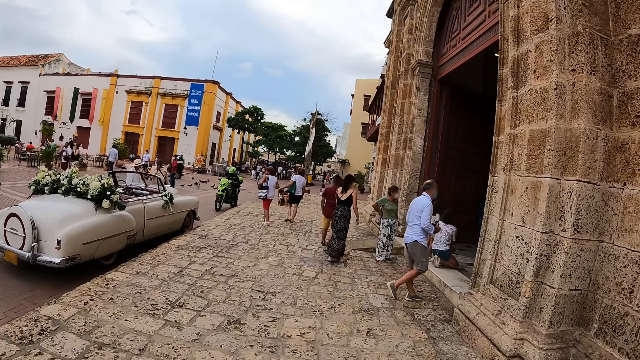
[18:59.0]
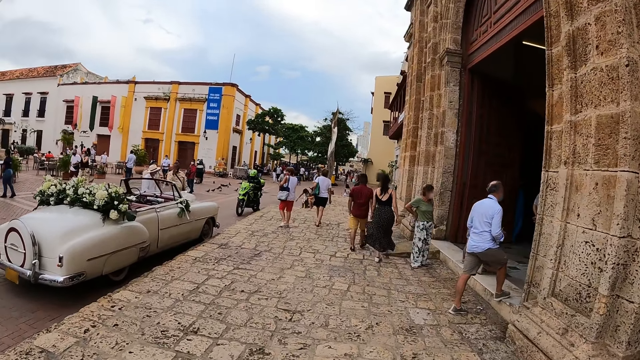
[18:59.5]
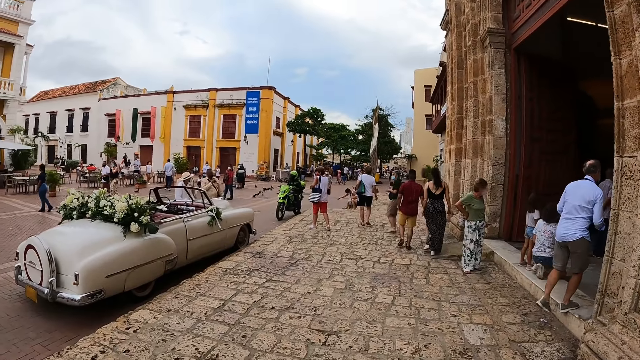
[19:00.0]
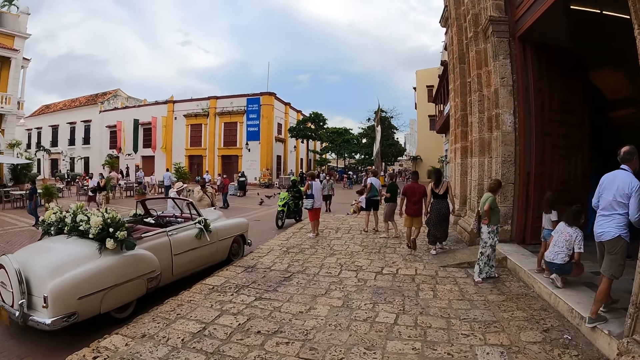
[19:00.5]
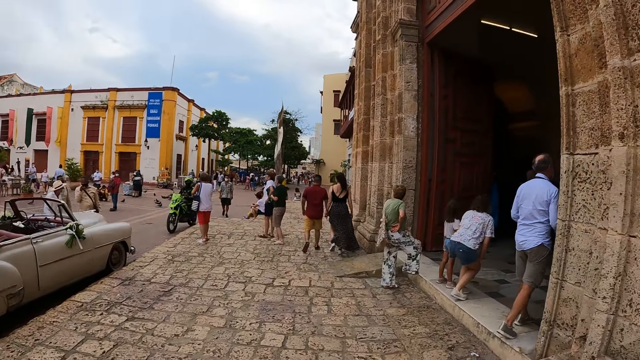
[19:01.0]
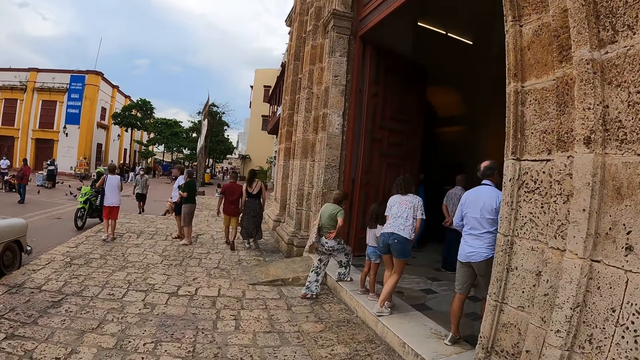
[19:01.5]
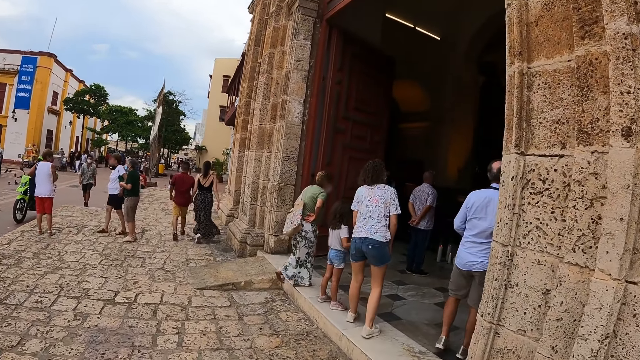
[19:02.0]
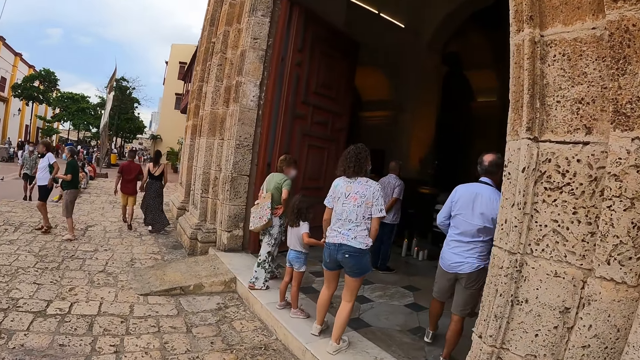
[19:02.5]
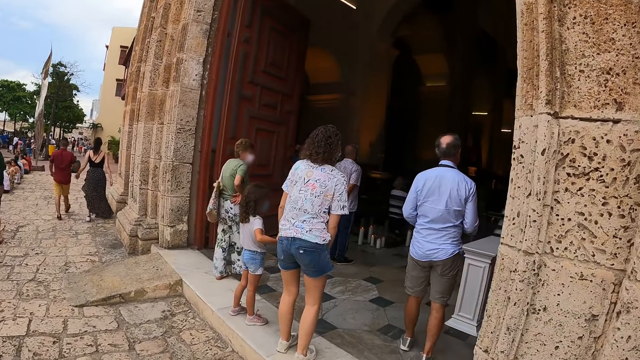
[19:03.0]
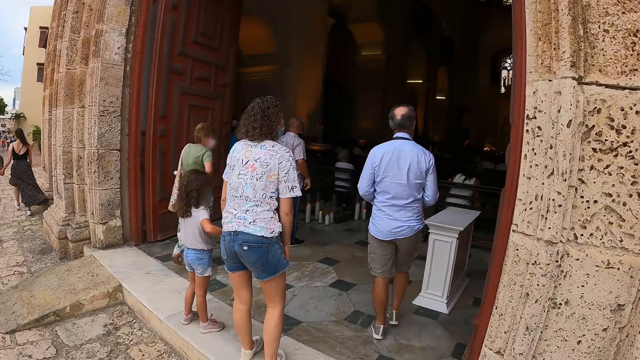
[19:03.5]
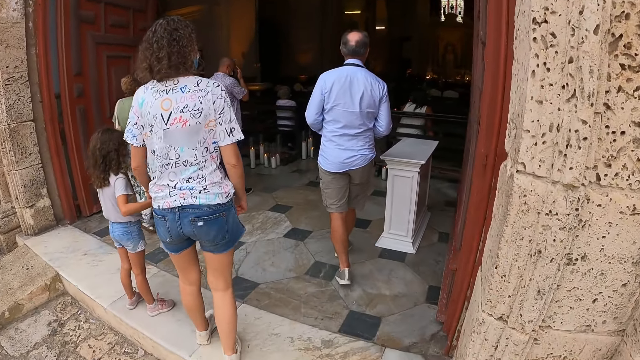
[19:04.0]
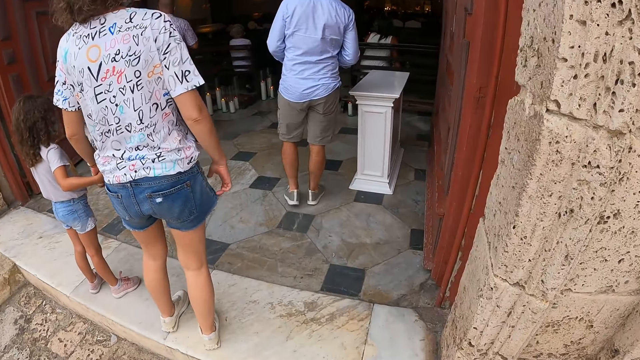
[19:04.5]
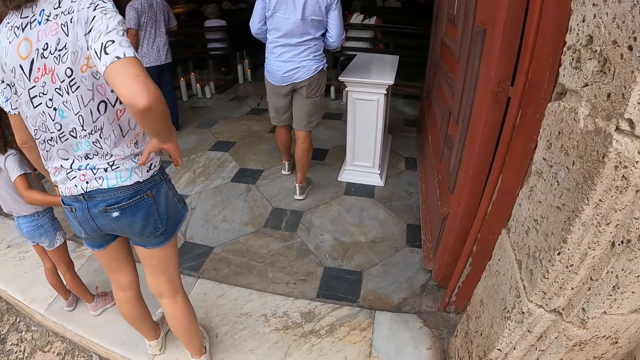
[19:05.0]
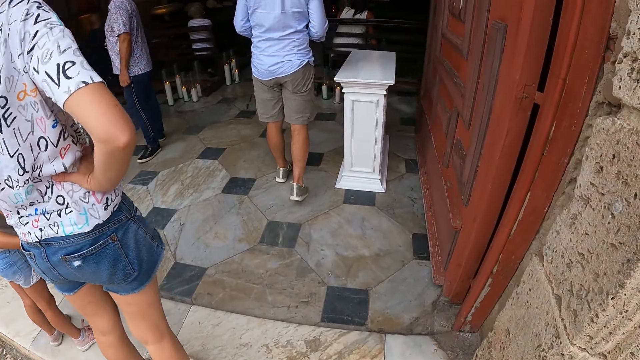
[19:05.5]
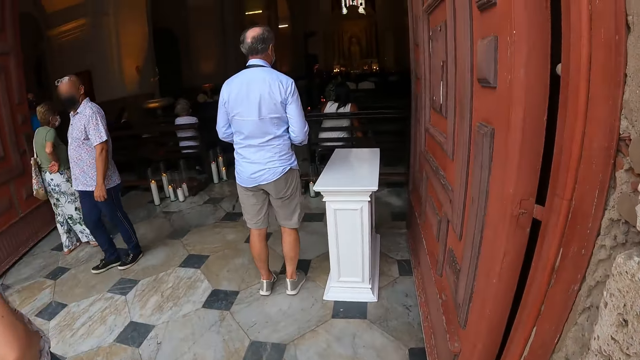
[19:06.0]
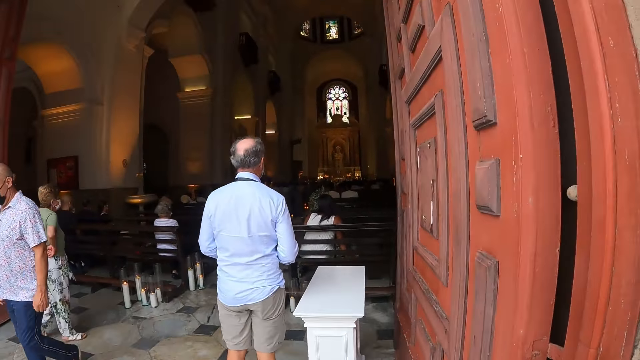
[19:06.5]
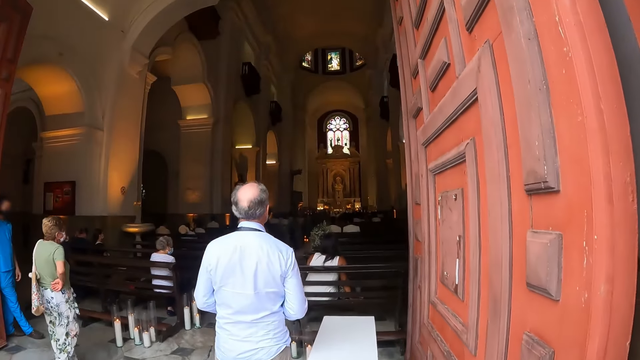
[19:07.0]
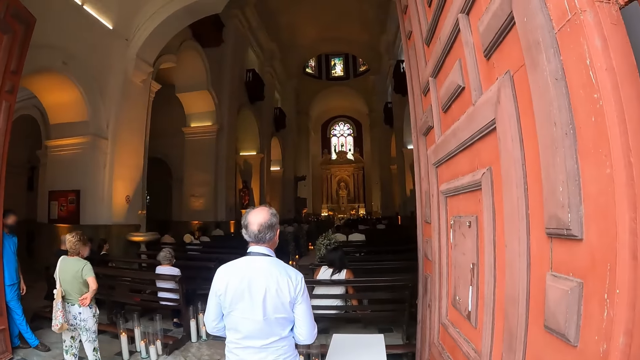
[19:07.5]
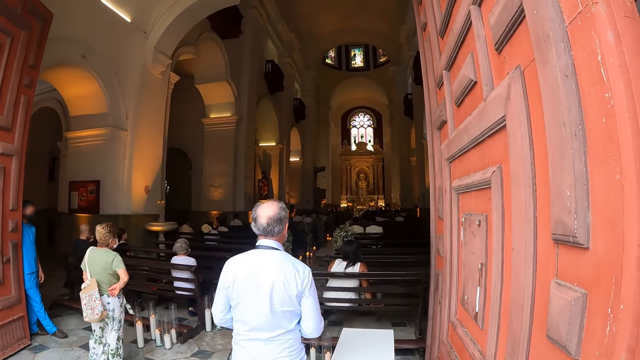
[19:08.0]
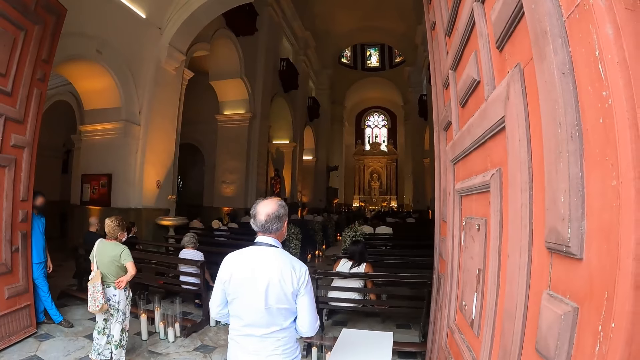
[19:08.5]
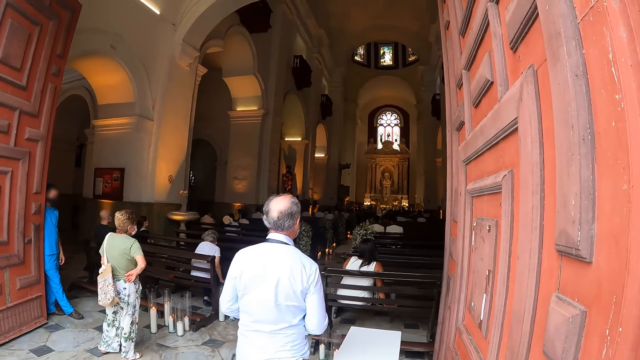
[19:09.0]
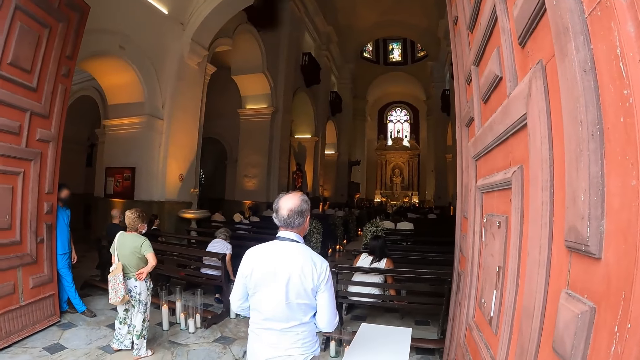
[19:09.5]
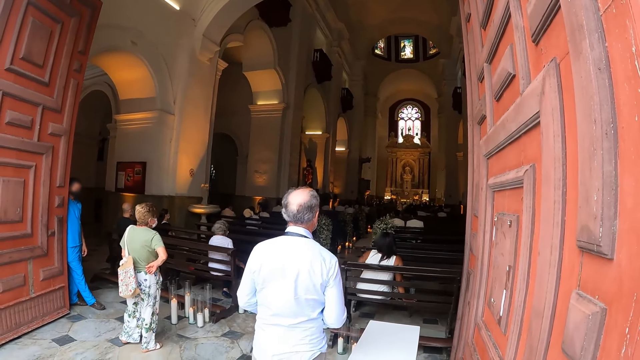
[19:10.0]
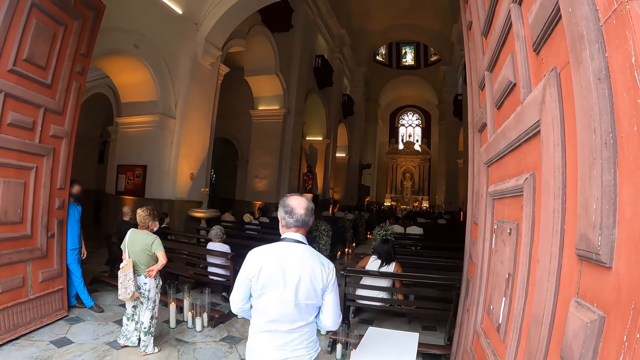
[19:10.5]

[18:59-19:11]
A woman puts her right hand on her waist. The camera wearer stands on the church door. They look around. They look at a group of people in the church.

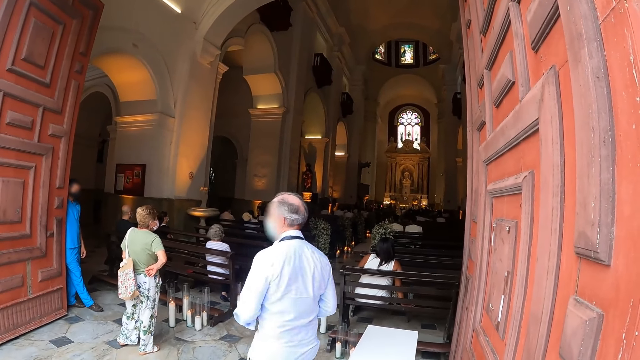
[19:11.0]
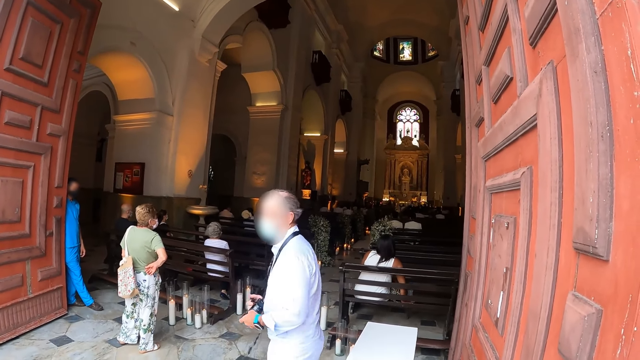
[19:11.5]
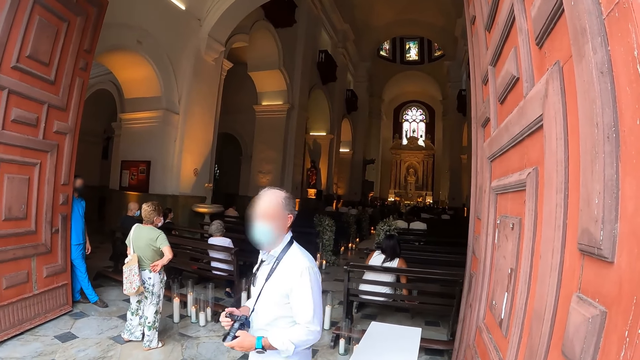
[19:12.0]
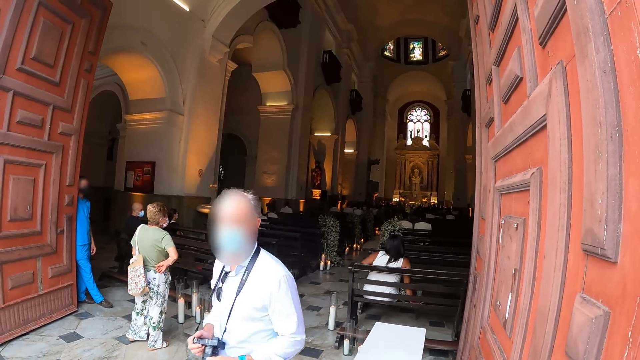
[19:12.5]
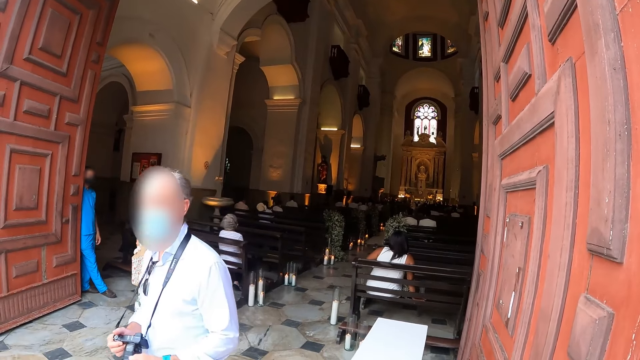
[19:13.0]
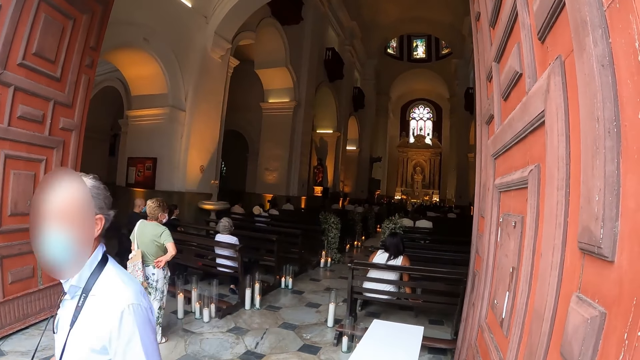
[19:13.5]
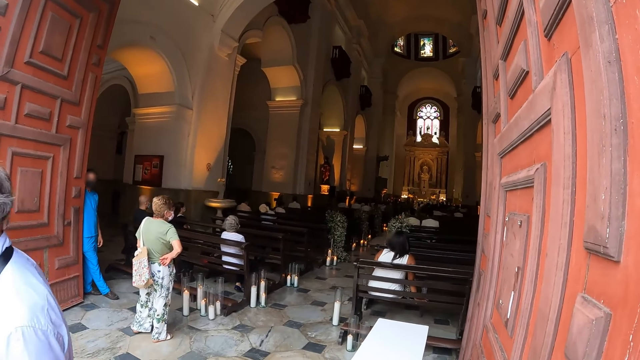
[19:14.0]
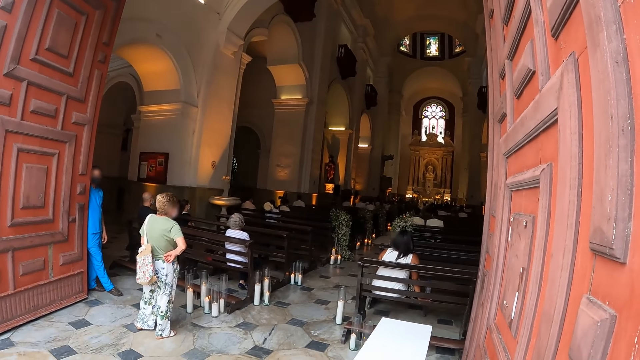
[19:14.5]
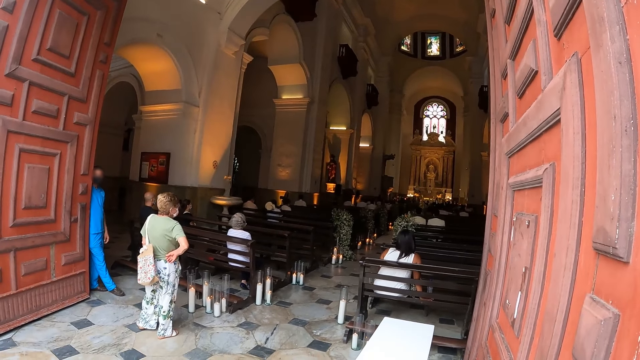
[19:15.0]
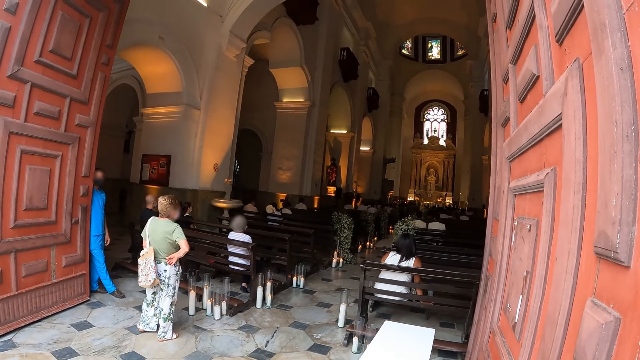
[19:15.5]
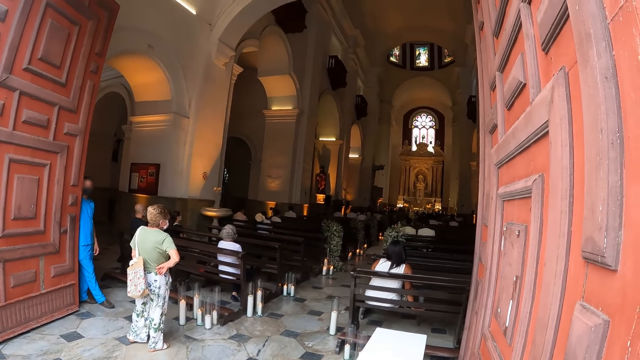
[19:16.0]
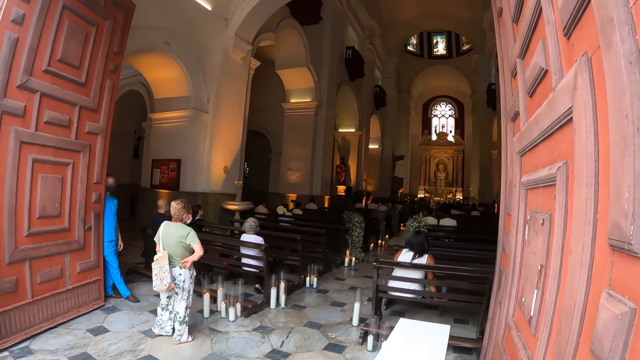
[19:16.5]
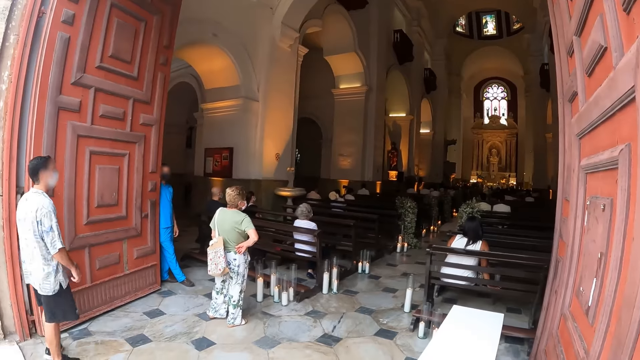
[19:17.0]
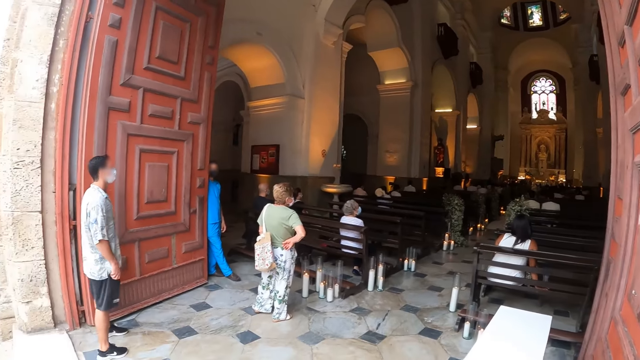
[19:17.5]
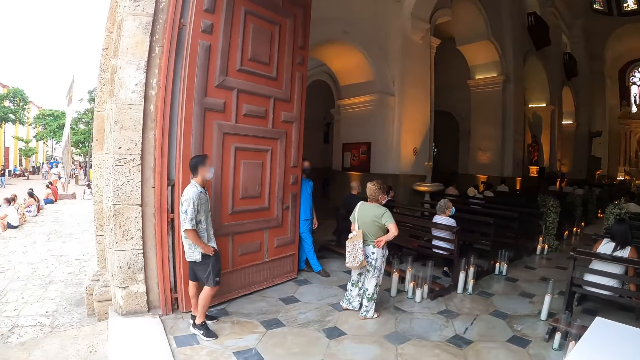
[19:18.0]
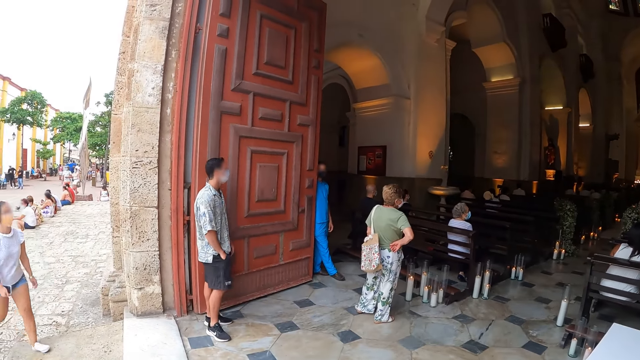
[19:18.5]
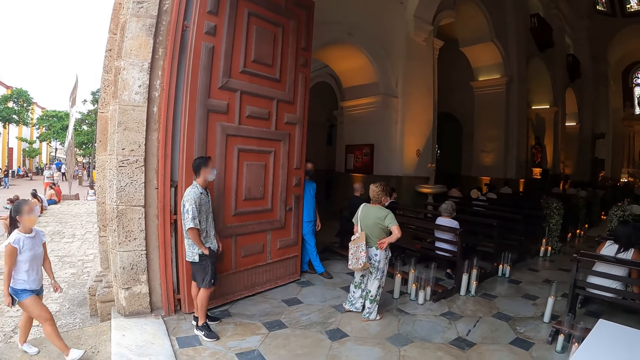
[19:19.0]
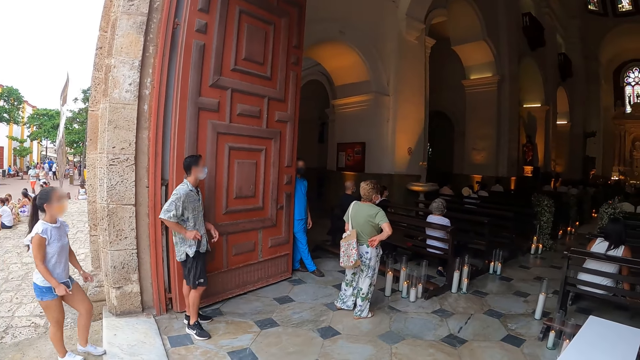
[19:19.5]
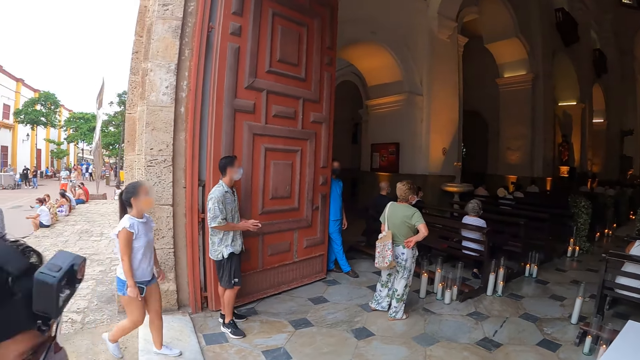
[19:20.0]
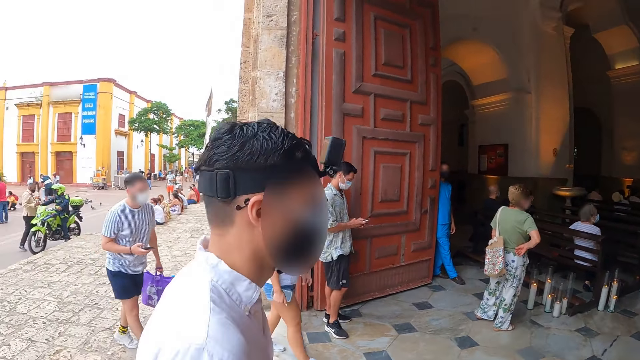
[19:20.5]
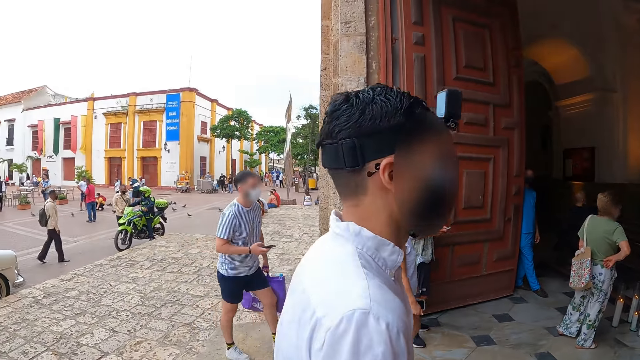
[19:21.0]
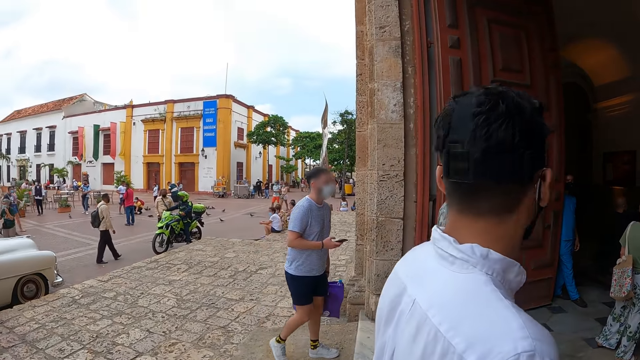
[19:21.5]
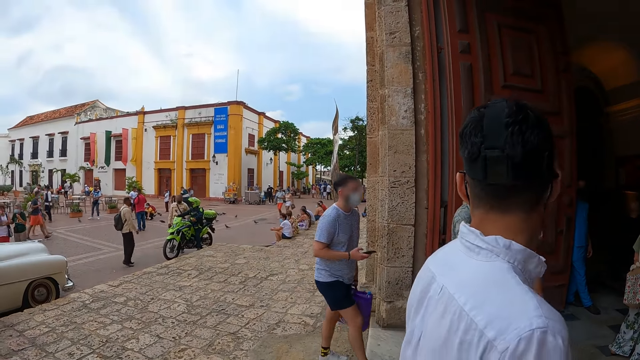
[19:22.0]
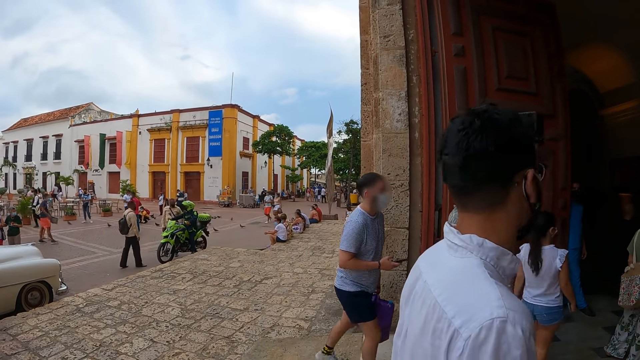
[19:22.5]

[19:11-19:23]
A man walks past the camera wearer at the church entrance. Another man stands beside the camera wearer at the church entrance.
